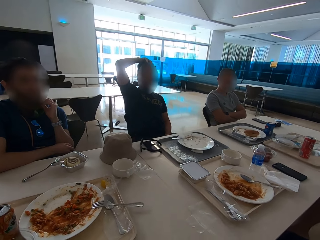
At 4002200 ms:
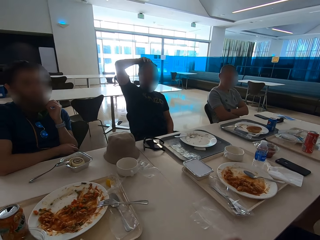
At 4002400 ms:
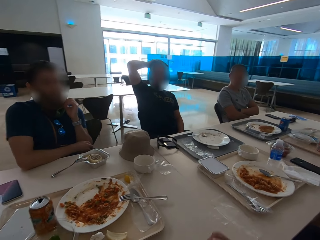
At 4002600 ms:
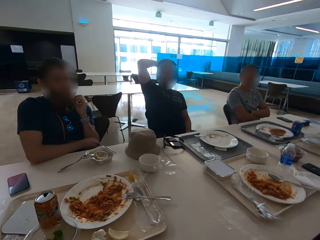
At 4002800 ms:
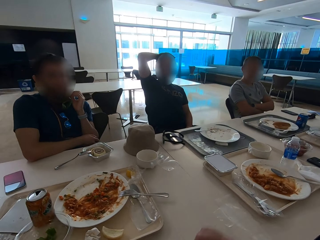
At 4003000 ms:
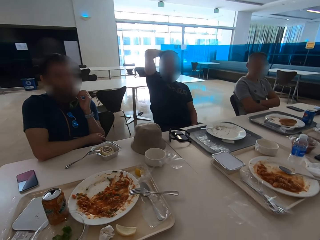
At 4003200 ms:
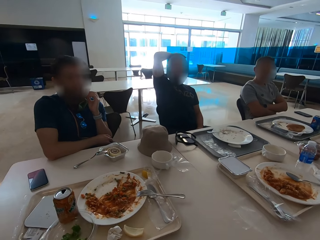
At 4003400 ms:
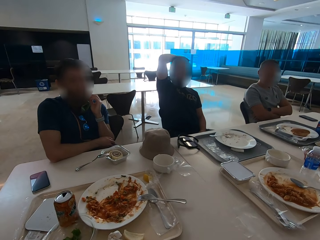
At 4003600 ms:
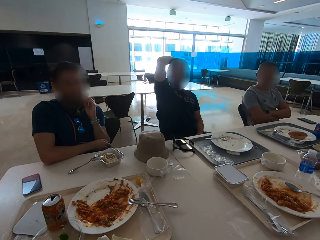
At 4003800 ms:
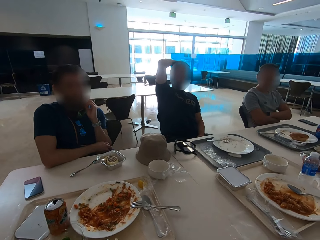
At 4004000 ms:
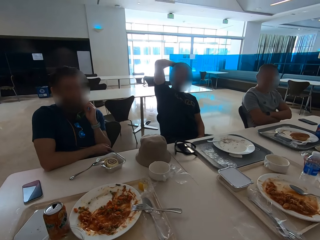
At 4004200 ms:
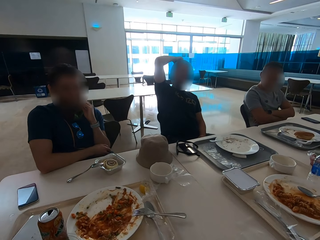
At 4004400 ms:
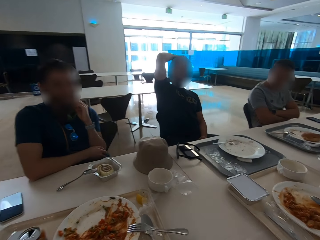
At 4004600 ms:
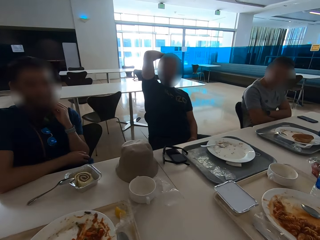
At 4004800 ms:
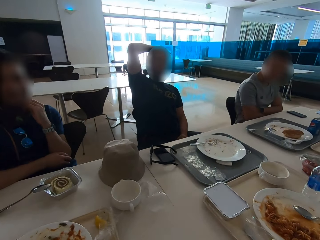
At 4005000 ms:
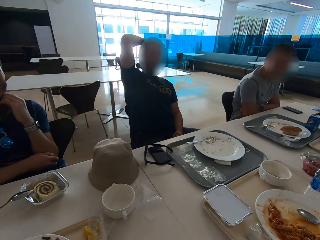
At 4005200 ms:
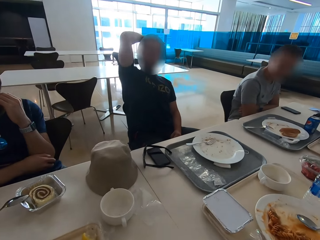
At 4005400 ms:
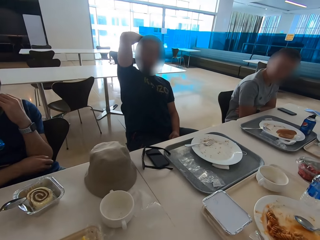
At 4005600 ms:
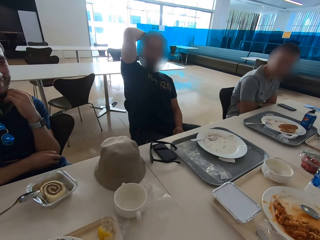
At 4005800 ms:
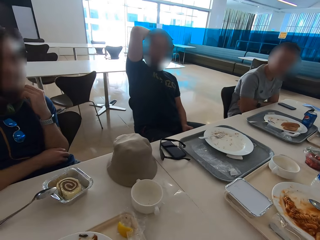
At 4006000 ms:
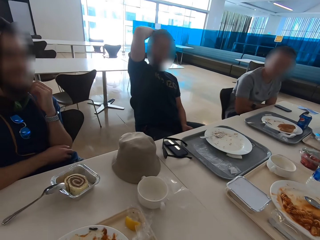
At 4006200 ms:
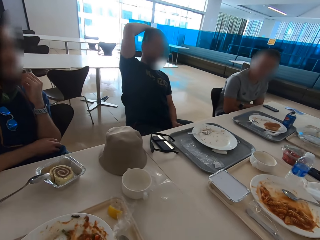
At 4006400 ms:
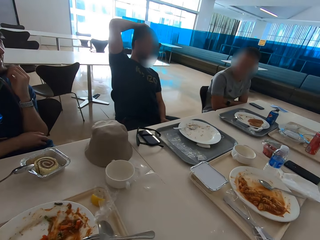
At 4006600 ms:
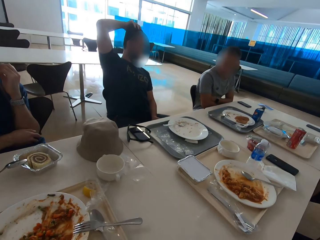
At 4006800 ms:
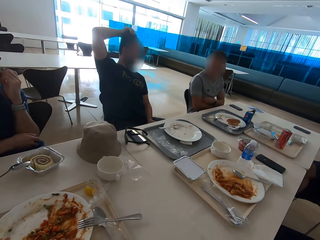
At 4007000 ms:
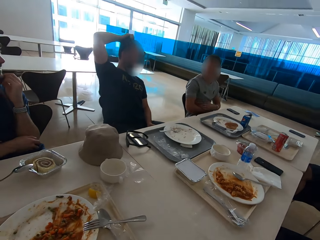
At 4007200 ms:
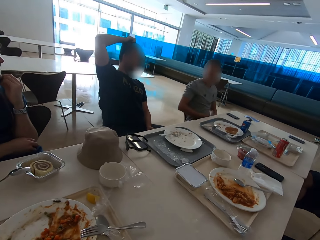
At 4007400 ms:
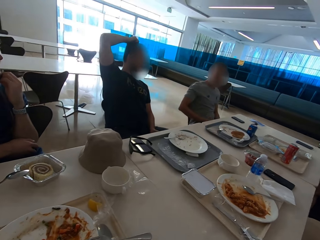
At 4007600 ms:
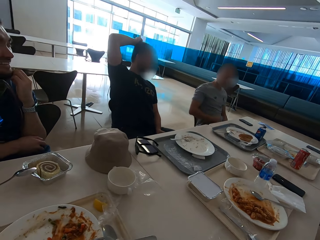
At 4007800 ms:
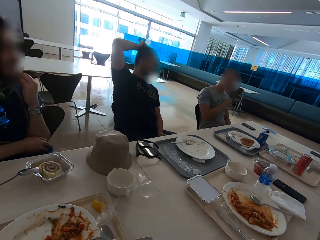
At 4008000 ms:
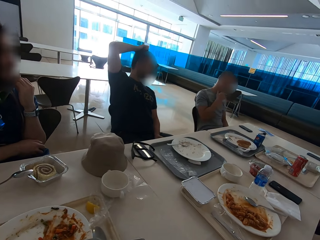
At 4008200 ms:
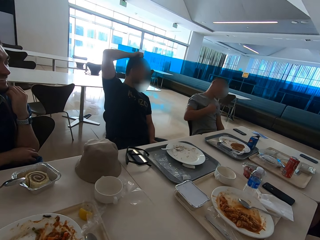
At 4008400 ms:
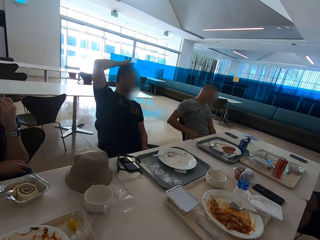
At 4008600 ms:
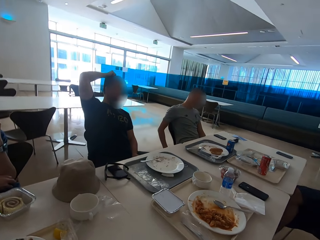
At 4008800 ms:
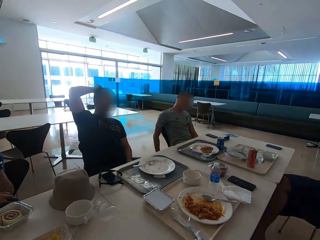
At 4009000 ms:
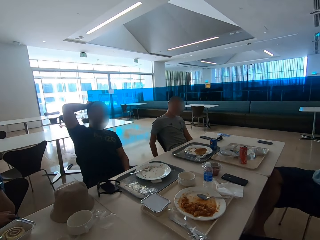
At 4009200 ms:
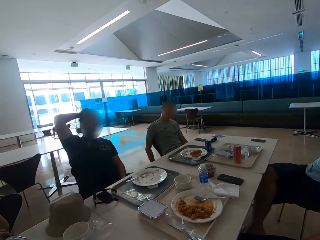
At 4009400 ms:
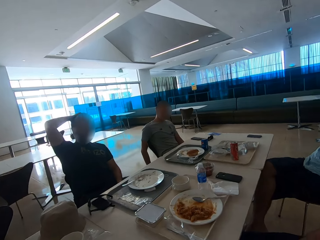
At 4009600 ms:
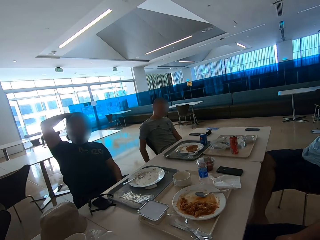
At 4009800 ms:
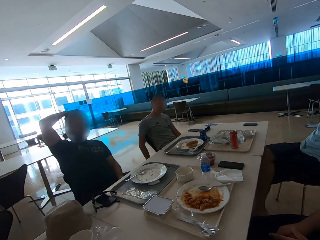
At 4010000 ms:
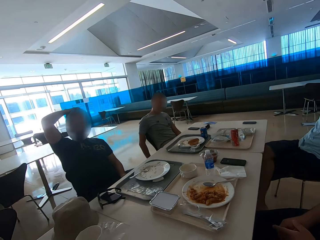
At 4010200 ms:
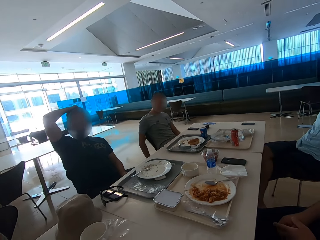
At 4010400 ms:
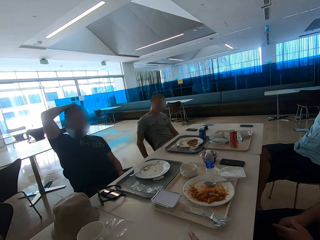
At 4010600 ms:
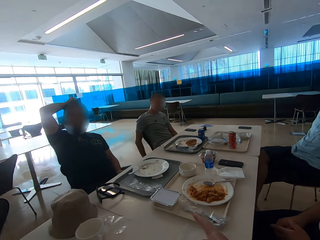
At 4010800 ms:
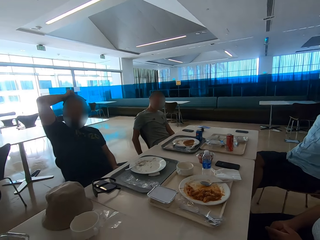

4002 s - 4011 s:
The camera wearer moves his right hand. He looks around and leans forward. A man moves around. Another man sits close to a third man. The third man sits close to the camera wearer. A fourth man touches his neck. The first man touches the mouth. The second man sits close to the third man again. The camera wearer leans back. The first man moves a hand backwards. The third man sits close to the camera wearer again.

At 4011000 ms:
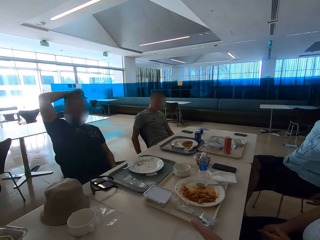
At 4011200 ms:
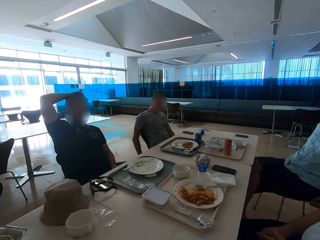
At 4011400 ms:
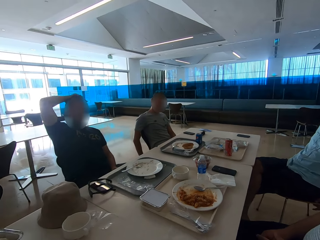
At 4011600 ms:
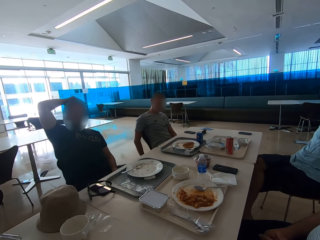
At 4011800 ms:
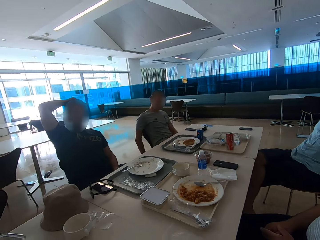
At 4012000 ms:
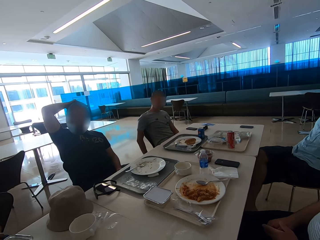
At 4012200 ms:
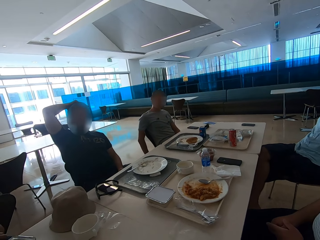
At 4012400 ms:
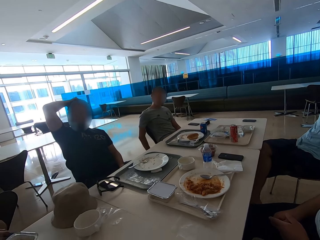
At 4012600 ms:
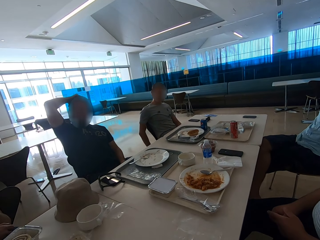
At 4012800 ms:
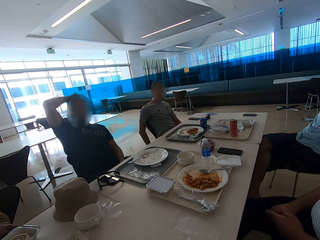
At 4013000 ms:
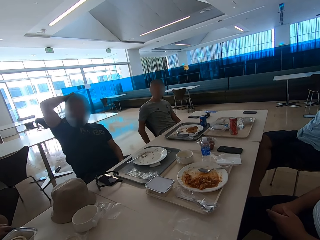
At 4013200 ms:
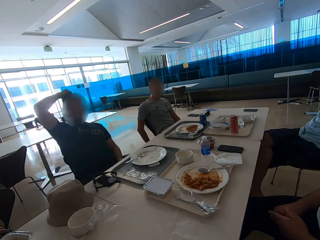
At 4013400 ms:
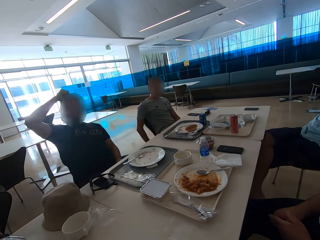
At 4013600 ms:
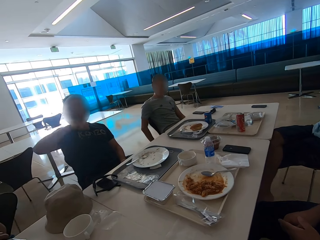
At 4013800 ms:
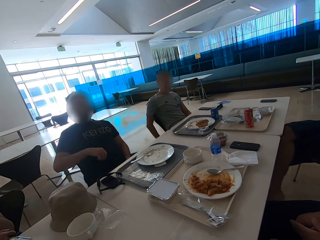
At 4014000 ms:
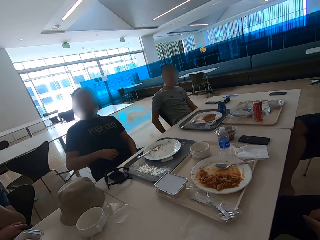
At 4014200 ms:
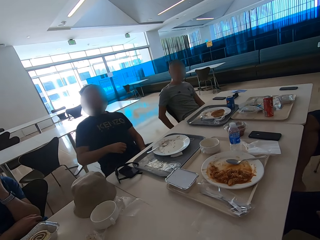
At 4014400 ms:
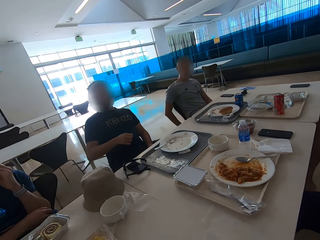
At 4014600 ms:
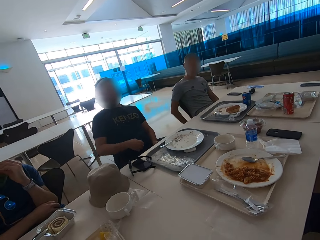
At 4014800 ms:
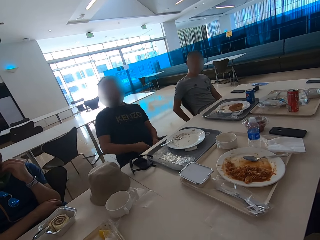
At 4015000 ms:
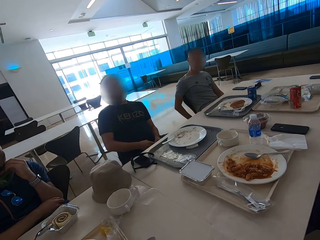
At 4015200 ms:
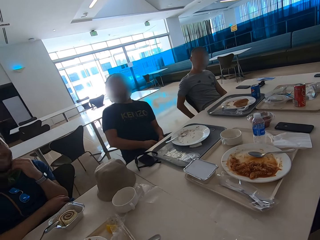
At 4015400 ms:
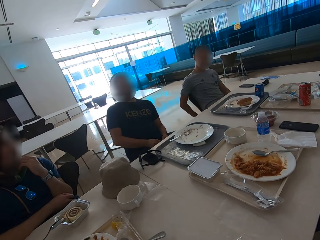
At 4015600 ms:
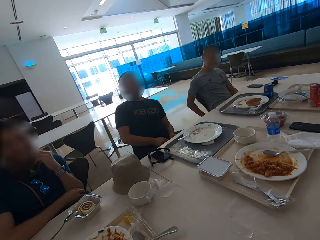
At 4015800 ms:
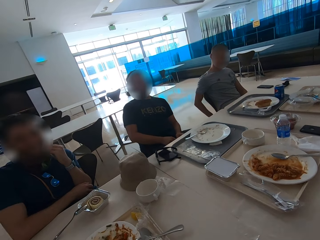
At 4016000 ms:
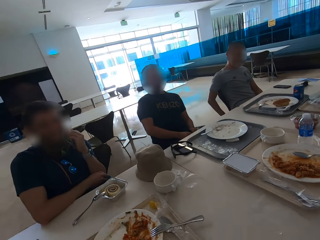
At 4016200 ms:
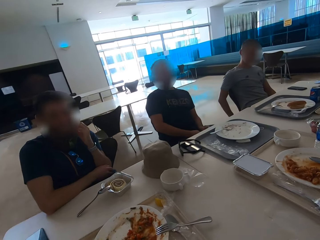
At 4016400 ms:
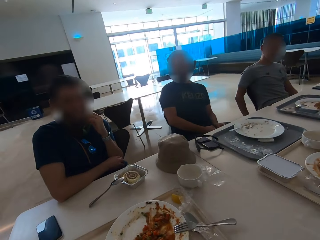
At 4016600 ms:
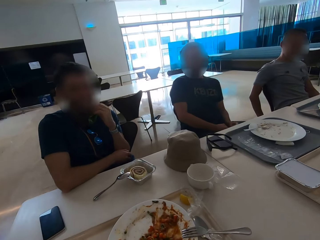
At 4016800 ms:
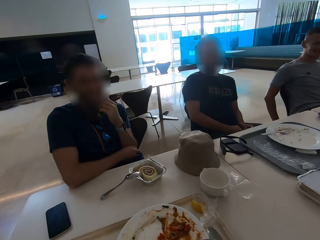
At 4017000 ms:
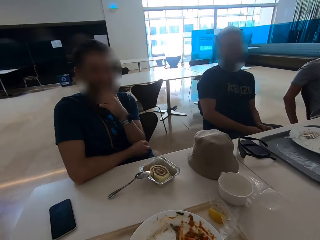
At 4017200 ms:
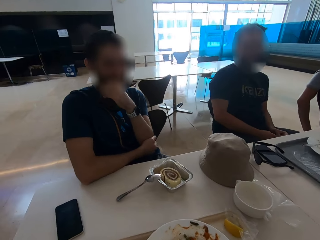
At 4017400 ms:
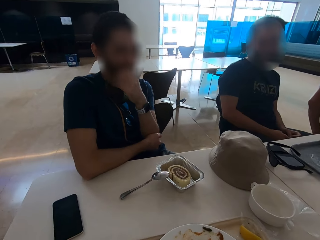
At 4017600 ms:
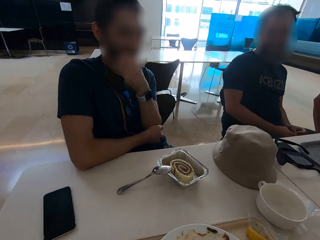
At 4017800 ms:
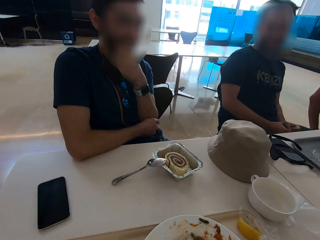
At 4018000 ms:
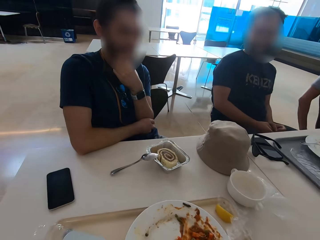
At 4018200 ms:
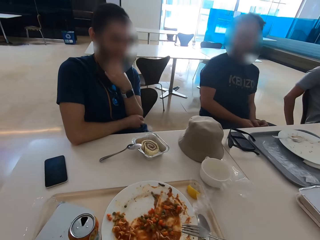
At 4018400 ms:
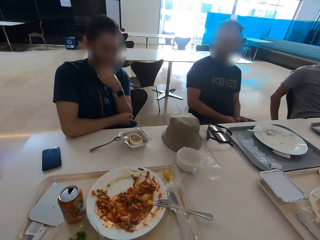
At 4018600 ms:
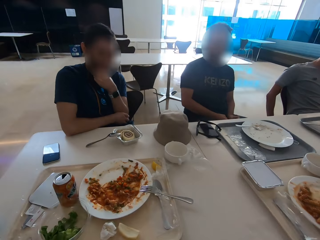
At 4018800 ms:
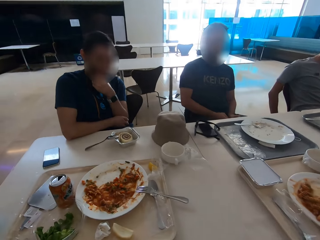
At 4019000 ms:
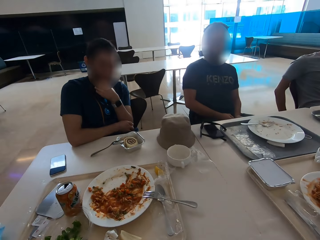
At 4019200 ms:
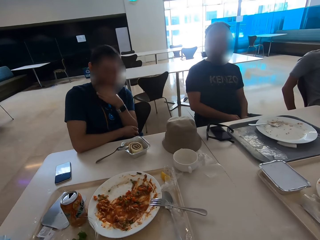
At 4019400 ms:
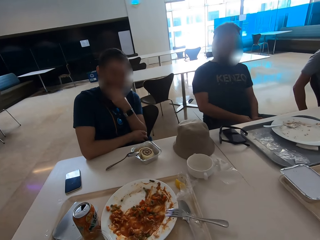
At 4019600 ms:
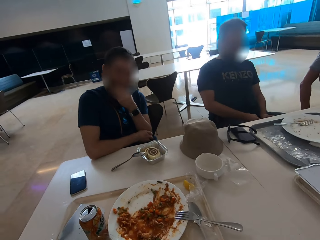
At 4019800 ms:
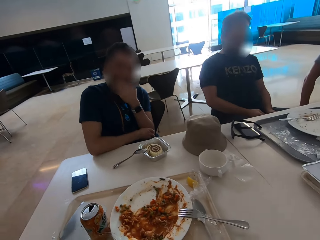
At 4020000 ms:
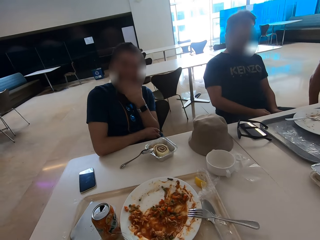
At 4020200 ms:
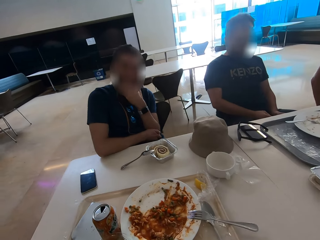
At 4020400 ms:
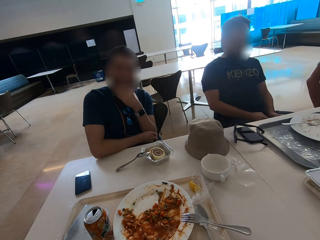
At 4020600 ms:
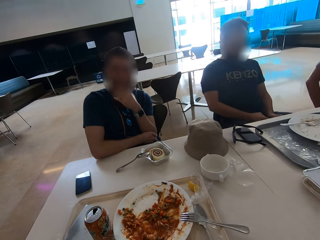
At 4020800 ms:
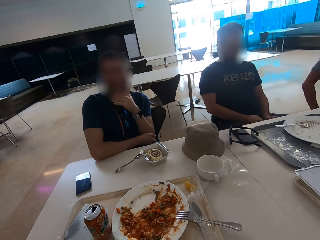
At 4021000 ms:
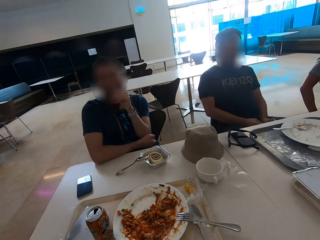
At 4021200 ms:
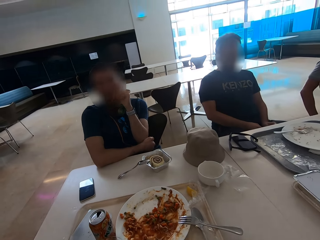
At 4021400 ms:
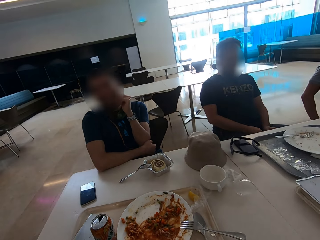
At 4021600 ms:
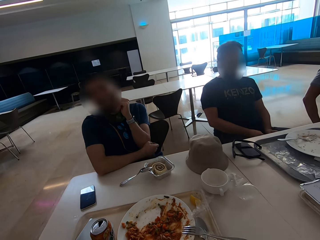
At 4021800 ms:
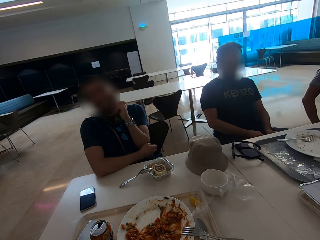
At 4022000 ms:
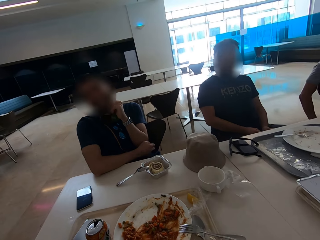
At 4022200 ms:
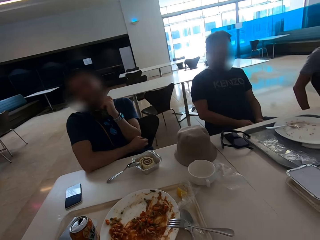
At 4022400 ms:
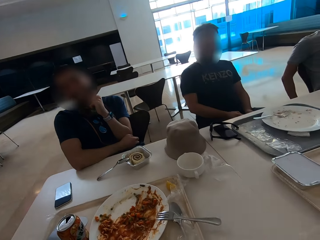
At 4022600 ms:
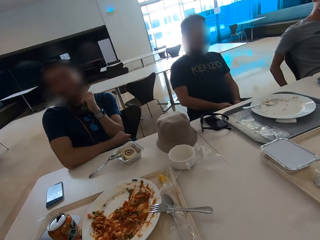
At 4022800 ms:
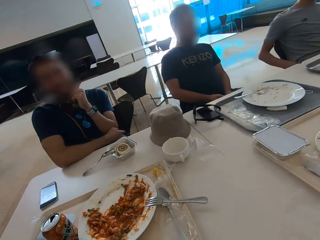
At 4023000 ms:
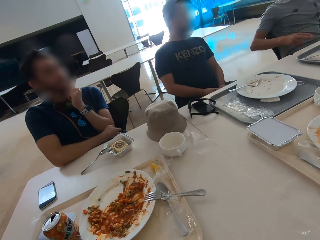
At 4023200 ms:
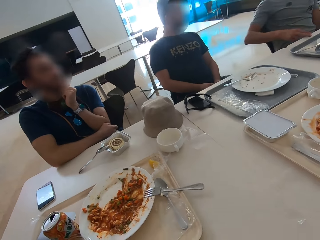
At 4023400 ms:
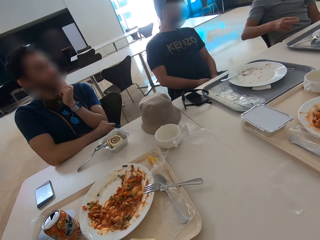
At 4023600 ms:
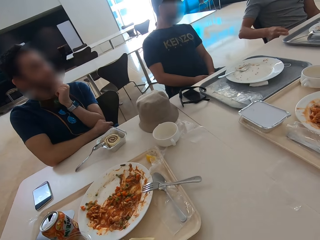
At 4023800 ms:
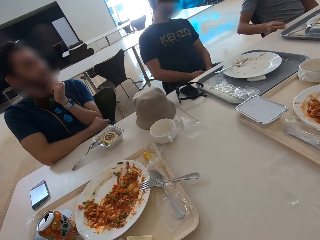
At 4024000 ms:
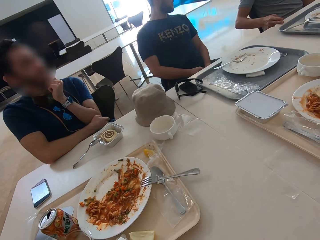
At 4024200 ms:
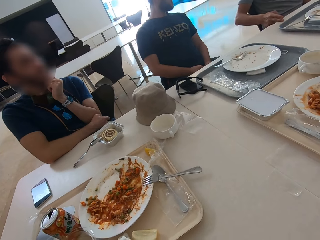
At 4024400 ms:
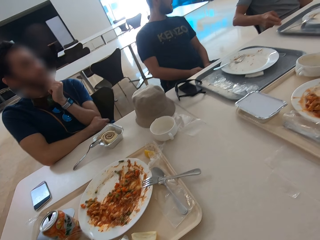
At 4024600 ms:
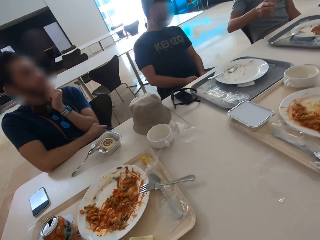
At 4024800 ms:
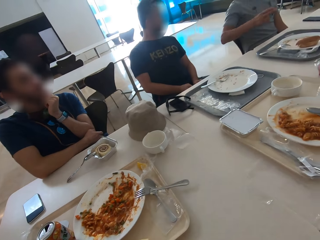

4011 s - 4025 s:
The camera wearer uses gestures. They look around. A man scratches his beard. Another man lowers his hand. Another man pulls his t-shirt. The camera wearer looks around. Another man moves his hand. He illustrates with the right hand.
